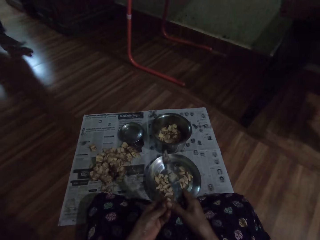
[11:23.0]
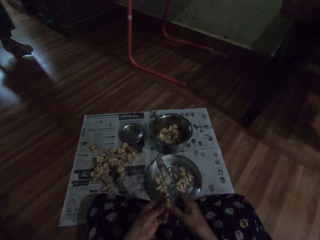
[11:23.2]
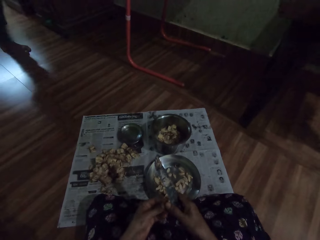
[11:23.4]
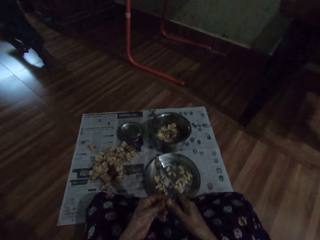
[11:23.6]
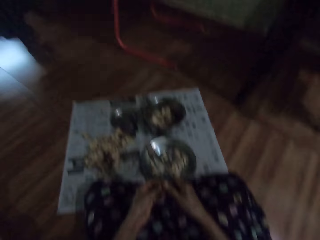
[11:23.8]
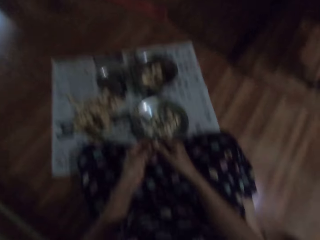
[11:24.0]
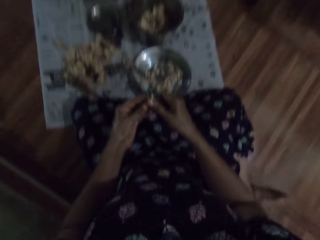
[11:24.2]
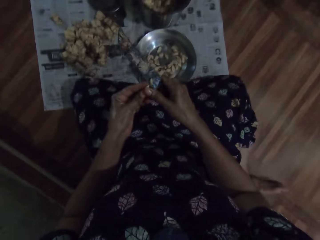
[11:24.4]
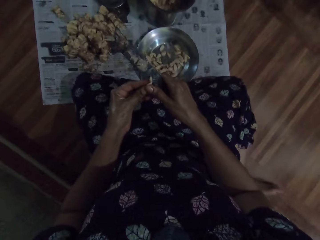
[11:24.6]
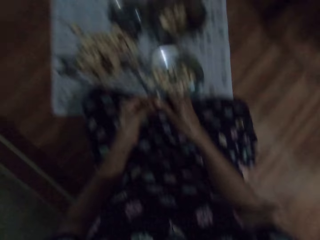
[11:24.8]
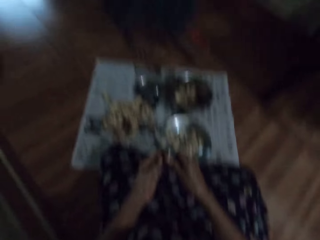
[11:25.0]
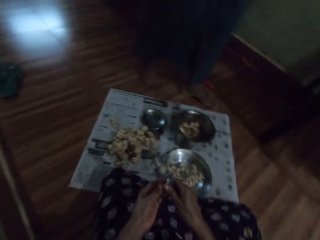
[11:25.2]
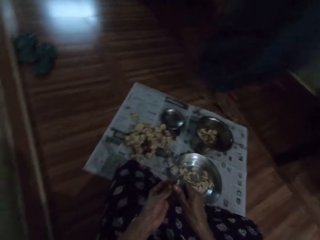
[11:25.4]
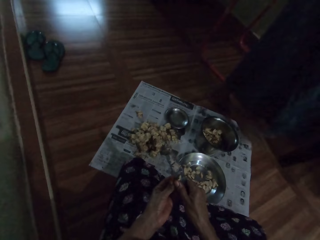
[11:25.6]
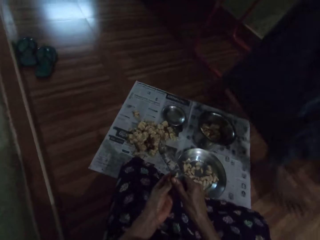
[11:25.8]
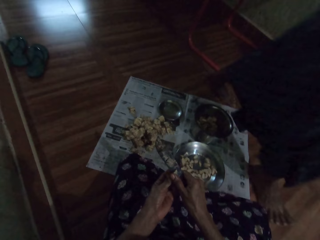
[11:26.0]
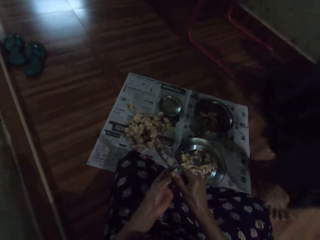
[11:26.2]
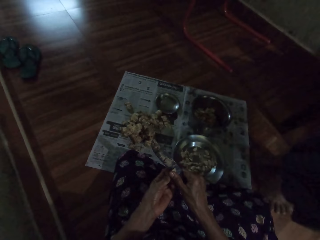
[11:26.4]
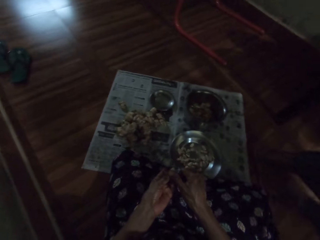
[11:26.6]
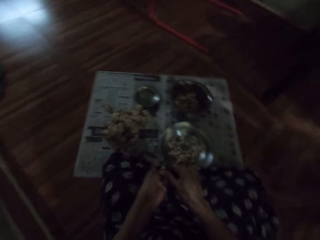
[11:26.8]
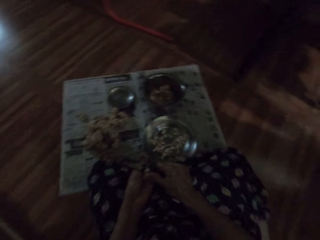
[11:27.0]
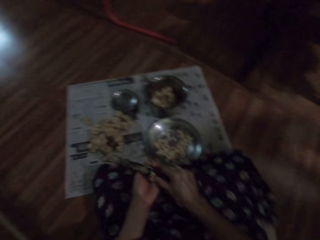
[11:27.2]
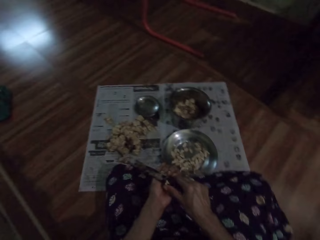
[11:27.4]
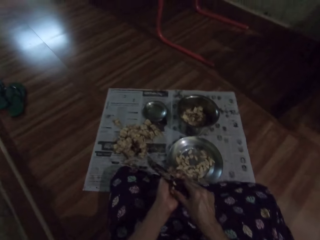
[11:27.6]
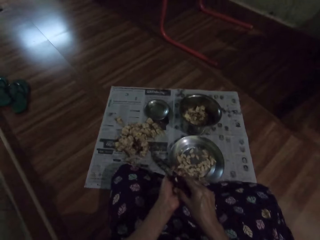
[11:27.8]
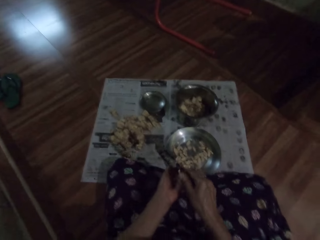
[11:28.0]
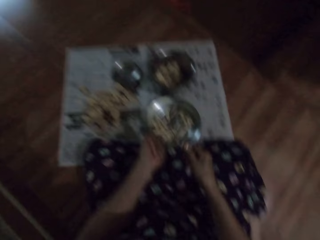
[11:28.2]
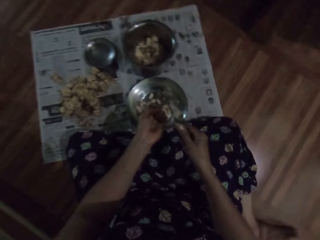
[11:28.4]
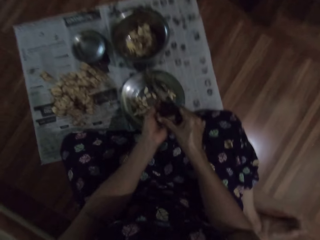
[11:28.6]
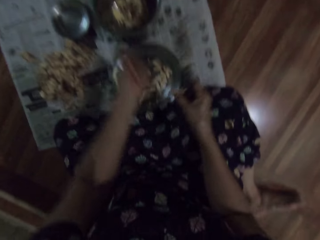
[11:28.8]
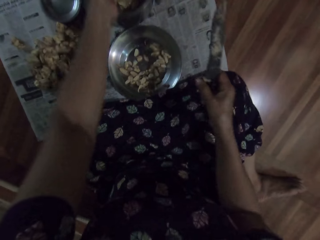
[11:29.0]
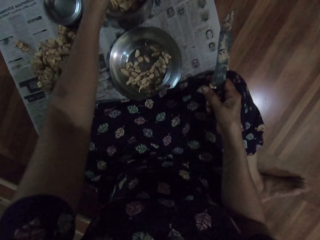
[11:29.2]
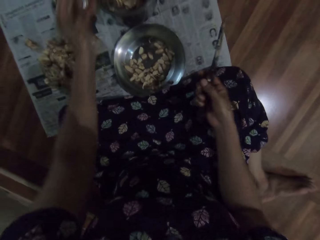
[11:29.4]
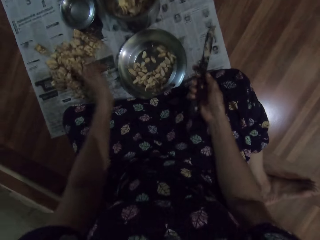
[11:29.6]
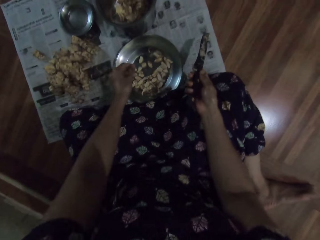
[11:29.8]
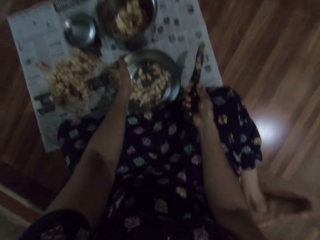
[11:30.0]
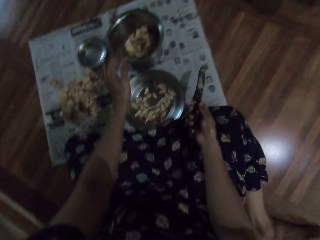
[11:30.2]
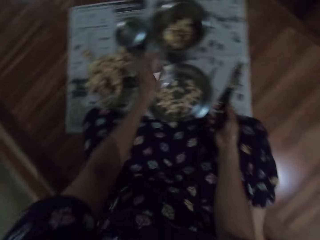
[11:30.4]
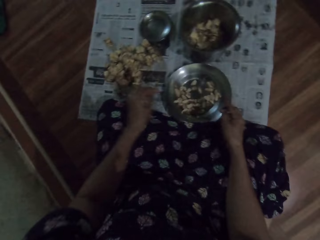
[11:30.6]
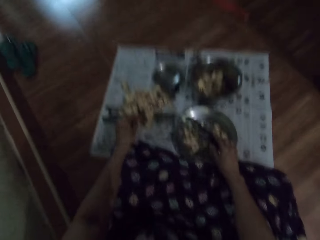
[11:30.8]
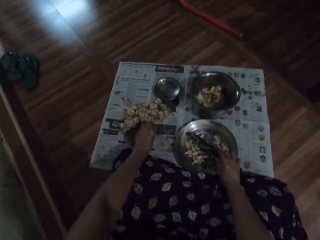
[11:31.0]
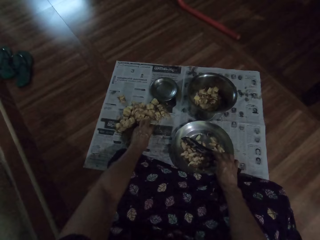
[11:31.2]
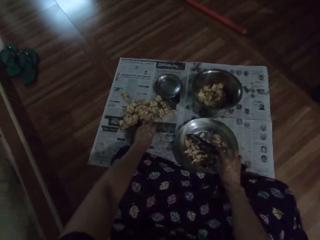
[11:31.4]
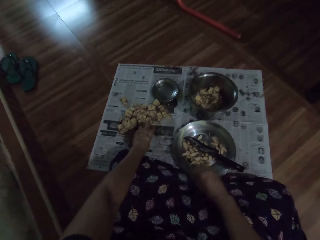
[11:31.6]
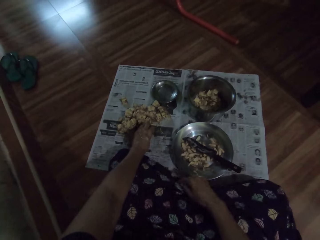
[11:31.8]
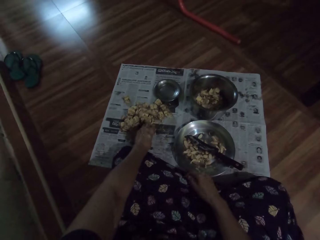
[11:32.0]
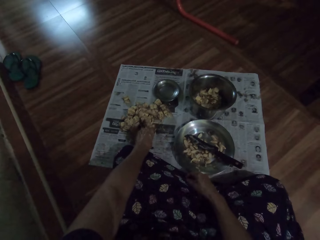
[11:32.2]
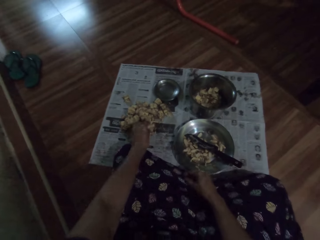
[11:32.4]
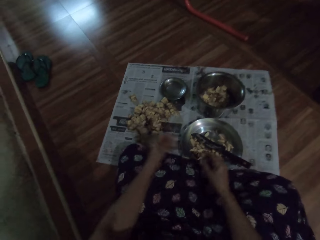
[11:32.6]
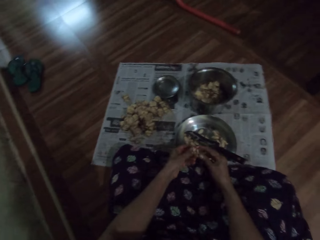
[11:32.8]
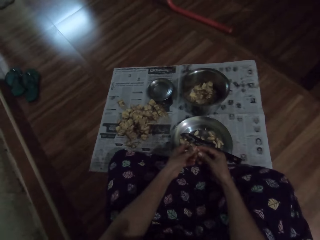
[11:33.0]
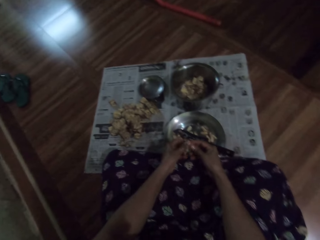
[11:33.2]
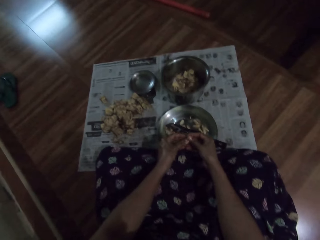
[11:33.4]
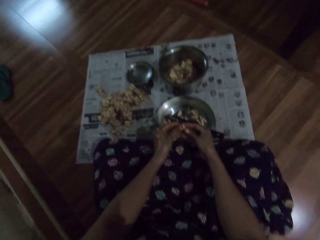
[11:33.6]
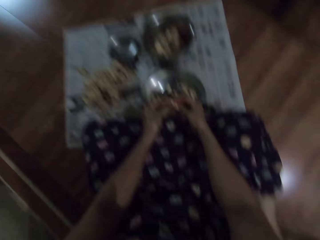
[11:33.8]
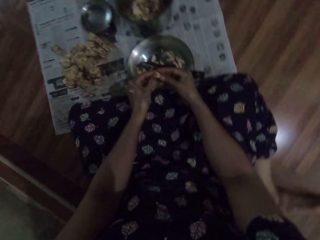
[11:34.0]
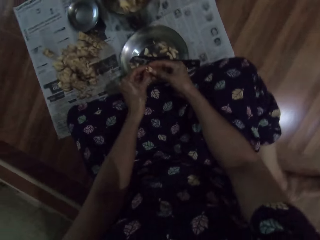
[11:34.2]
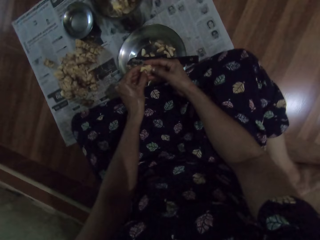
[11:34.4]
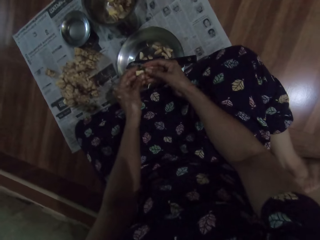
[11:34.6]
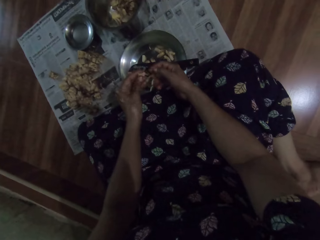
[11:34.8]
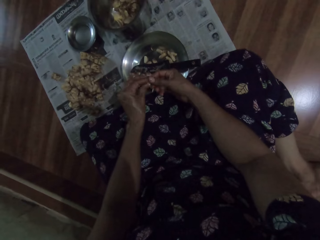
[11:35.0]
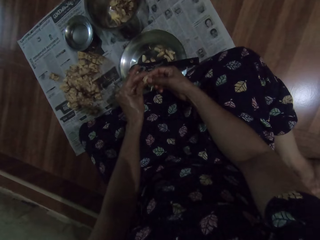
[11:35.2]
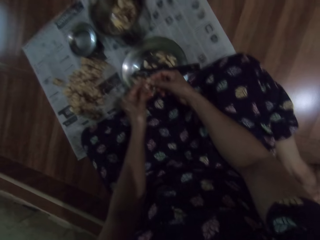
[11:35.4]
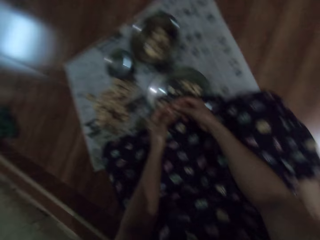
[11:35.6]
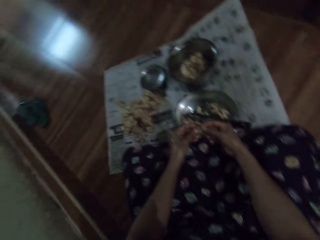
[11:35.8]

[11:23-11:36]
The camera wearer peels the garlic or irvingia seed. She peels the garlic. A boy talks to the camera wearer. The camera wearer talks to the boy, peels the garlic, and looks around. The boy walks past the camera wearer. The camera wearer drops the irvingia seed peel in the plate on the floor with her left hand. She puts the garlic inner peel in the pot. She places the knife in the plate on the floor with her right hand. She touches her cloth with her right hand. She picks an irvingia seed from the floor with her left hand. She peels the irvingia seed into the plate on the floor with her hands.

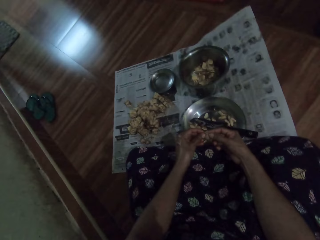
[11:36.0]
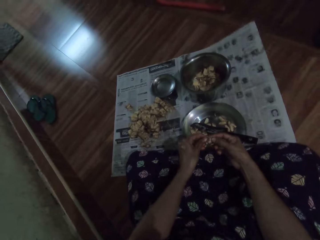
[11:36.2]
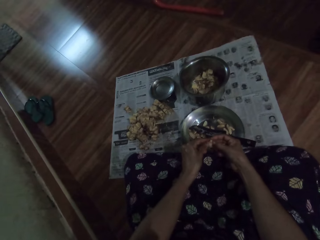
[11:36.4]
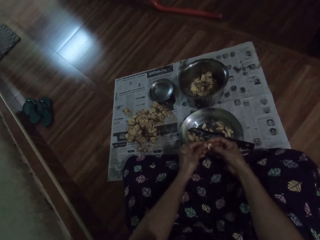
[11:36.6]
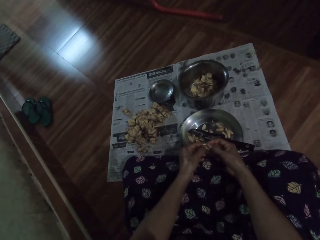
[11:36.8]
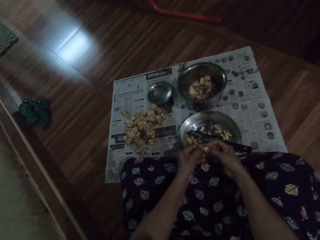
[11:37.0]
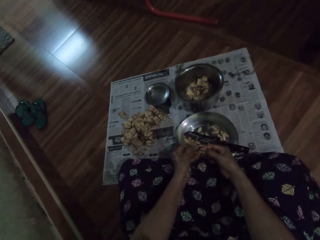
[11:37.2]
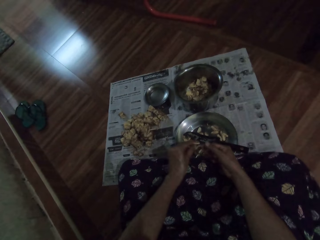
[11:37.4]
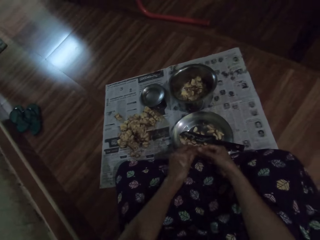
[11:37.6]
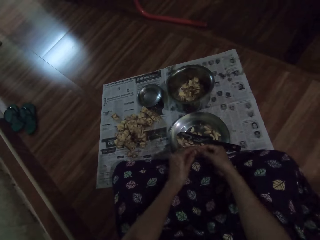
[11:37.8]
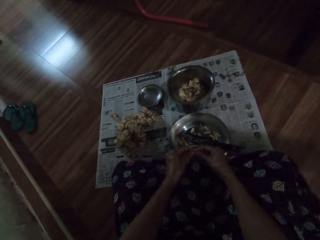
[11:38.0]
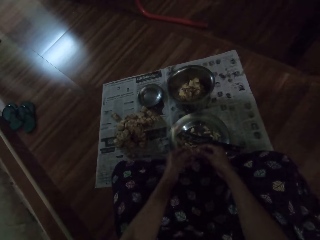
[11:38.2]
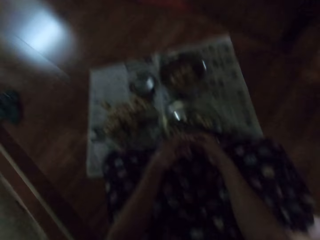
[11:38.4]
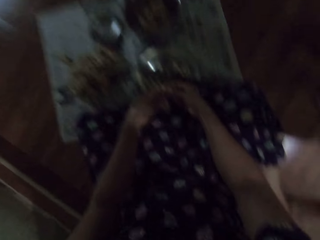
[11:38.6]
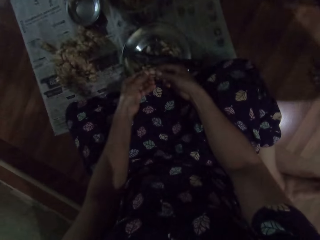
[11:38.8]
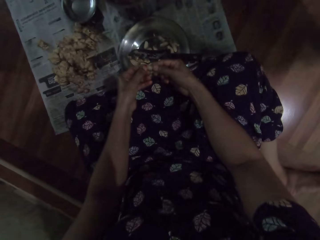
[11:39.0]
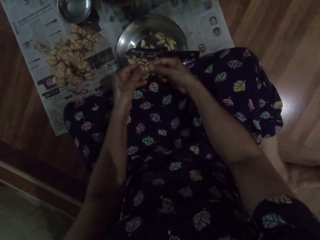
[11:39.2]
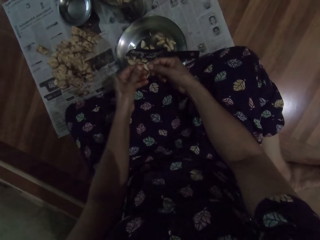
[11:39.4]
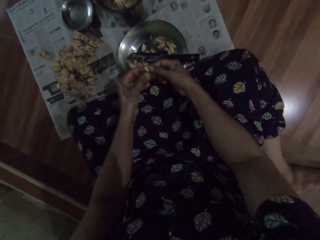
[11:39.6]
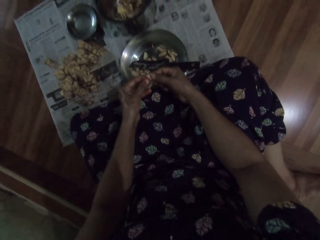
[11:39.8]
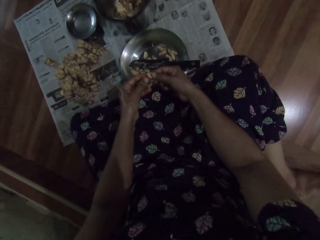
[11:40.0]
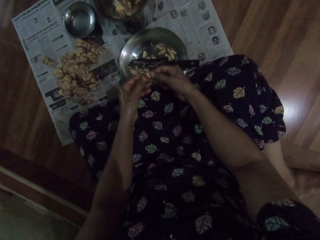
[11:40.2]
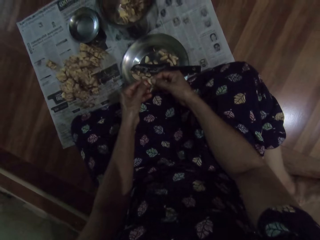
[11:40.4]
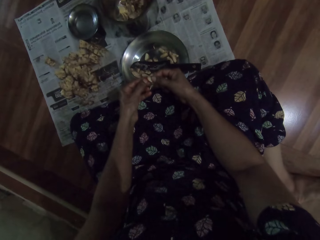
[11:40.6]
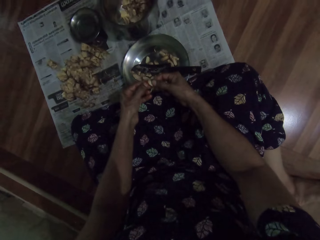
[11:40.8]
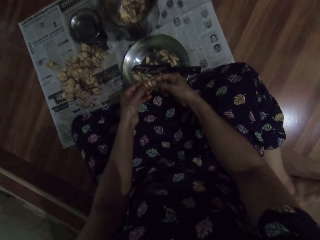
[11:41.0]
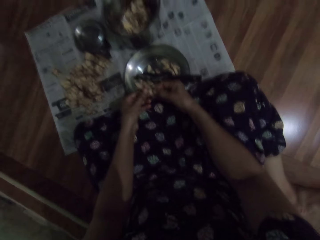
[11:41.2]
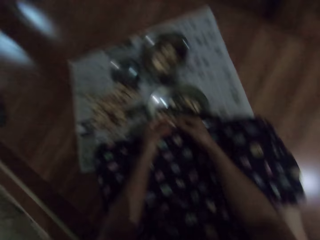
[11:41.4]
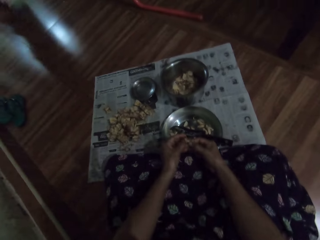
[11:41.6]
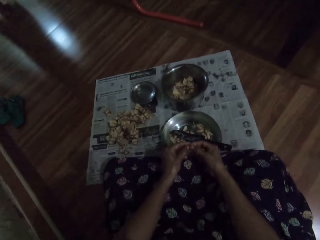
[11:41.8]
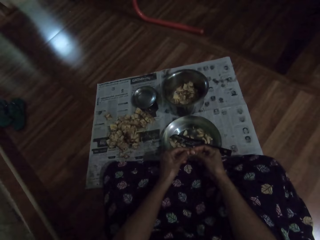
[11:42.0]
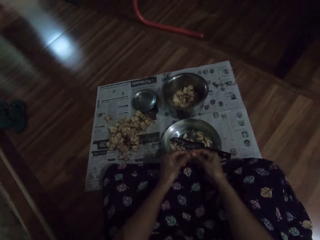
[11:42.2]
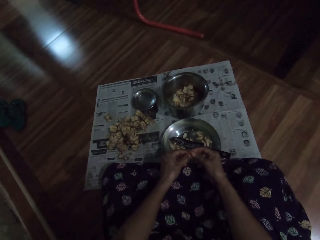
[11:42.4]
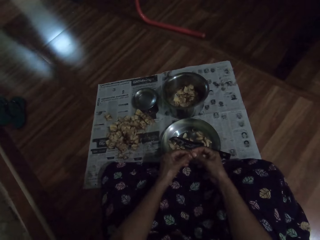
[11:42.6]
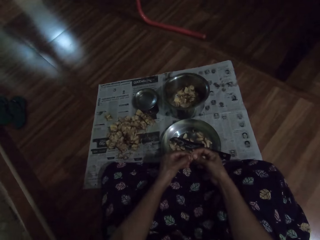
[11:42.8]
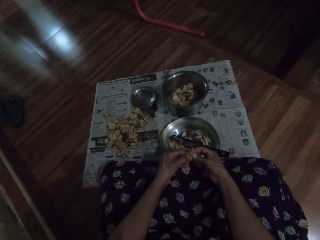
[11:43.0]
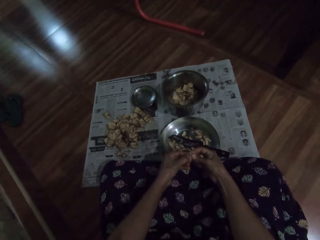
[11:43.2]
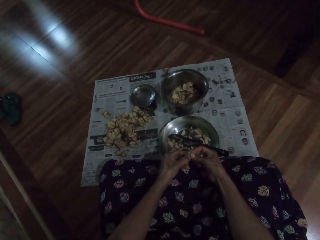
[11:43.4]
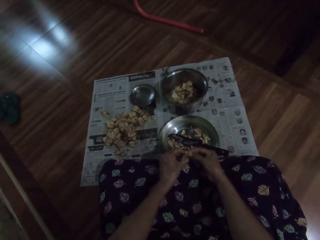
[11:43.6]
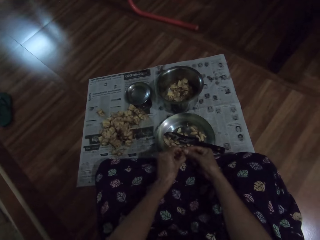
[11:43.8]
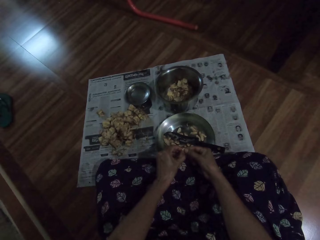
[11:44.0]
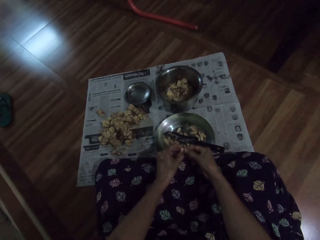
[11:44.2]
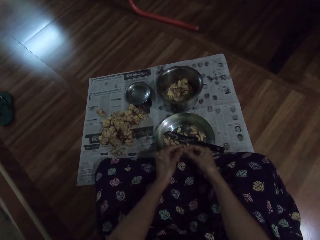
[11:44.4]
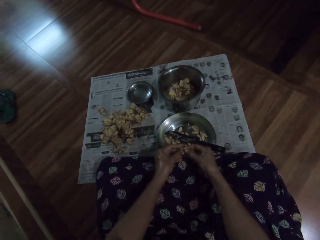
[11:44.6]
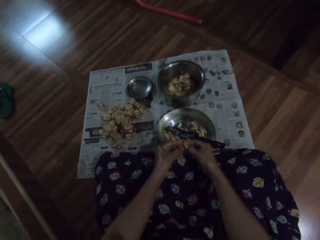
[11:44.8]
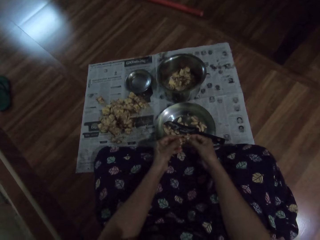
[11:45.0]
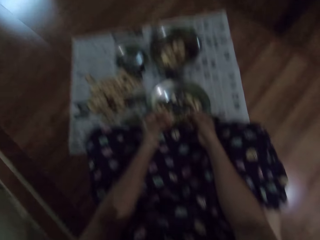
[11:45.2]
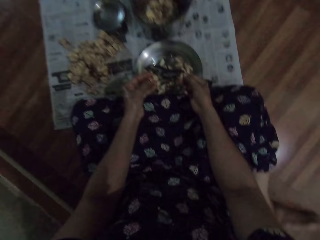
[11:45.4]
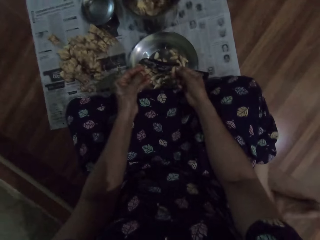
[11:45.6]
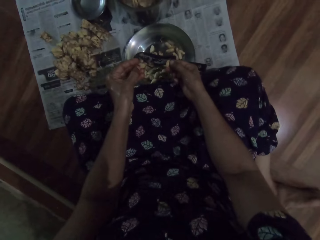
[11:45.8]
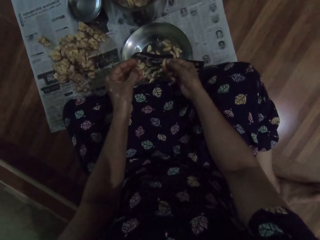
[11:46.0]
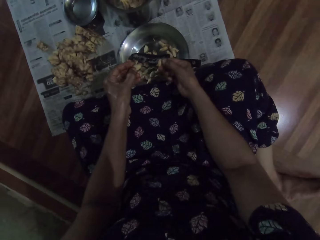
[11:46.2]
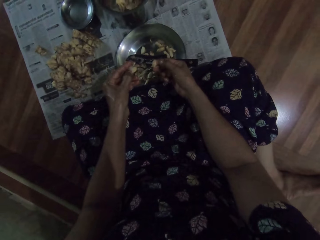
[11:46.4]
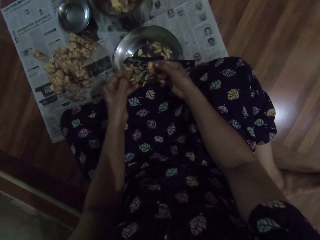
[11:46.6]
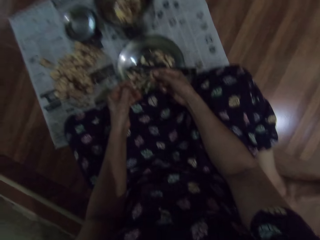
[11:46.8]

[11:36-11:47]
The camera wearer peels the garlic and looks around. They peel the garlic and look around again.
